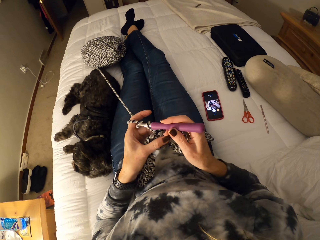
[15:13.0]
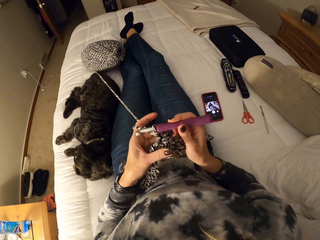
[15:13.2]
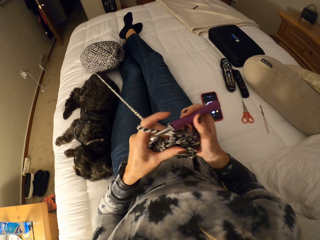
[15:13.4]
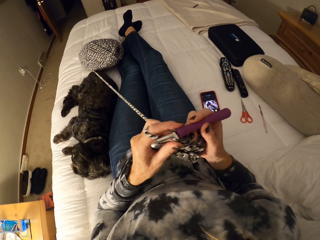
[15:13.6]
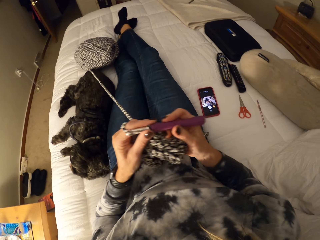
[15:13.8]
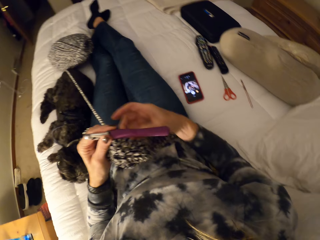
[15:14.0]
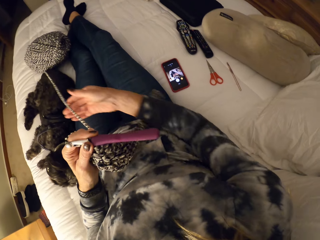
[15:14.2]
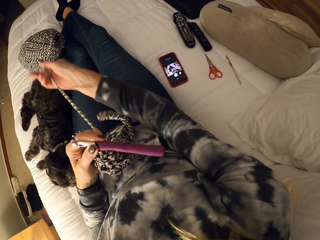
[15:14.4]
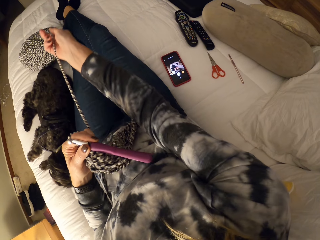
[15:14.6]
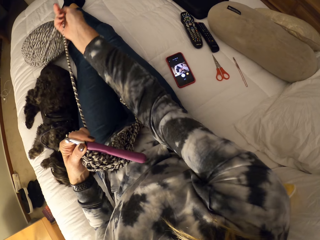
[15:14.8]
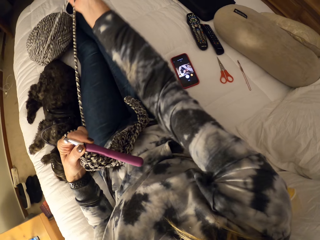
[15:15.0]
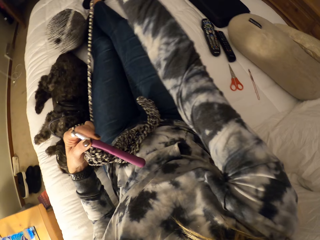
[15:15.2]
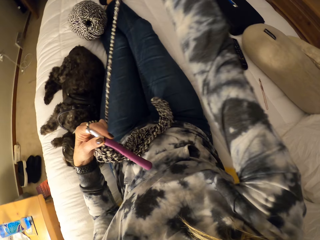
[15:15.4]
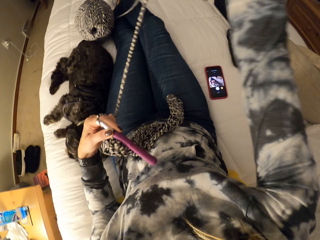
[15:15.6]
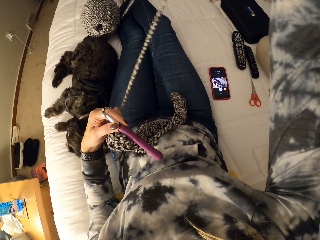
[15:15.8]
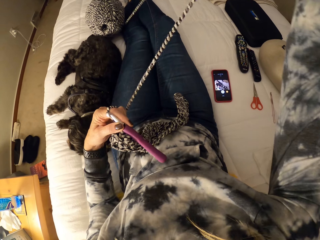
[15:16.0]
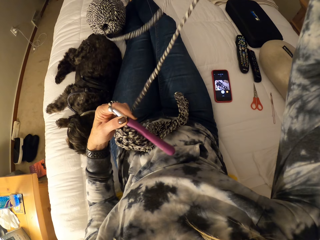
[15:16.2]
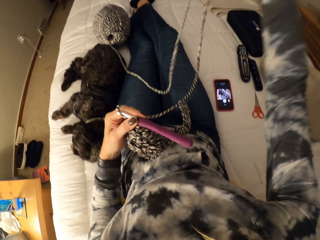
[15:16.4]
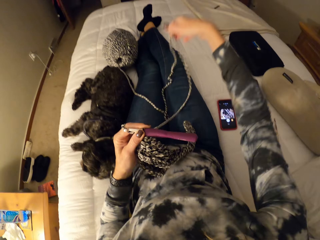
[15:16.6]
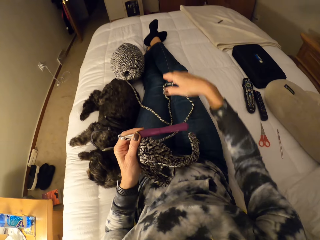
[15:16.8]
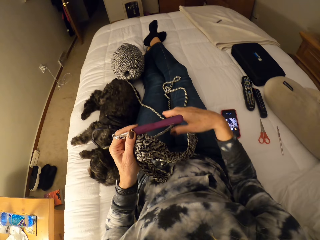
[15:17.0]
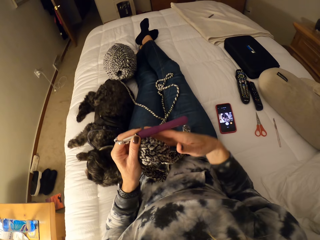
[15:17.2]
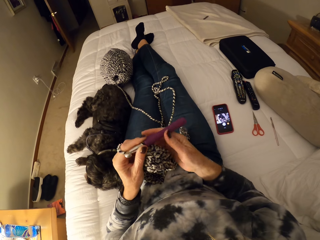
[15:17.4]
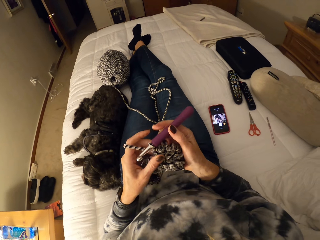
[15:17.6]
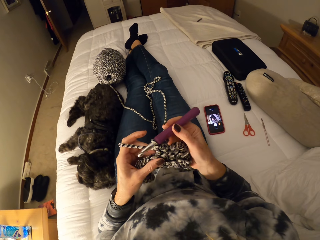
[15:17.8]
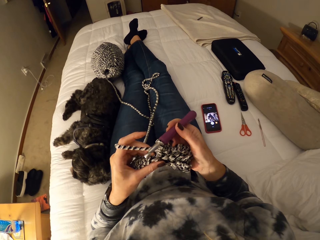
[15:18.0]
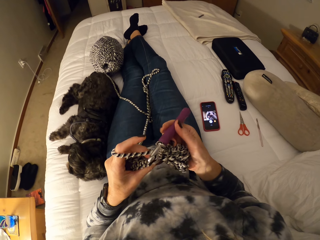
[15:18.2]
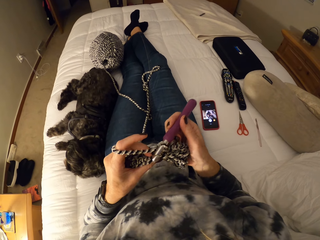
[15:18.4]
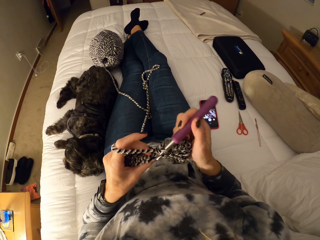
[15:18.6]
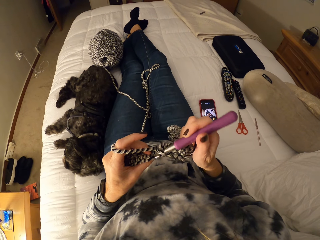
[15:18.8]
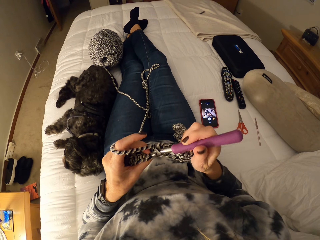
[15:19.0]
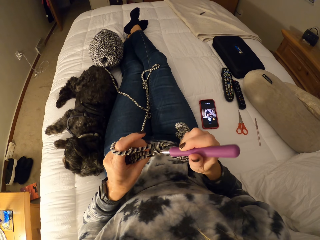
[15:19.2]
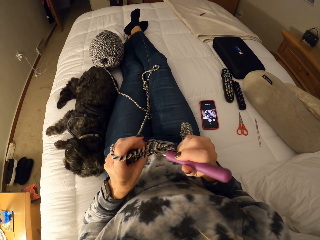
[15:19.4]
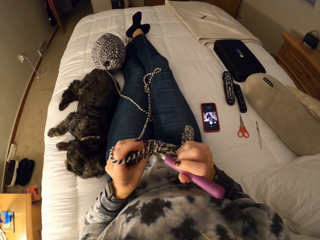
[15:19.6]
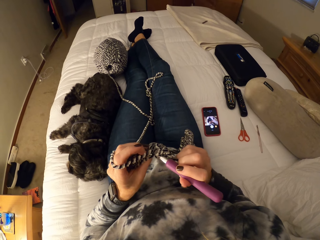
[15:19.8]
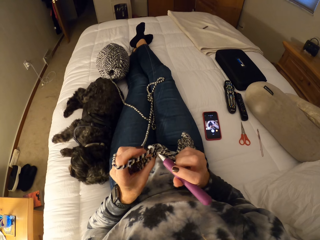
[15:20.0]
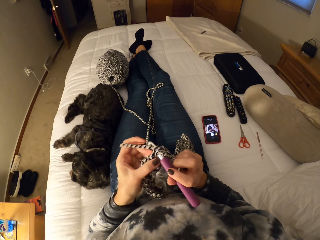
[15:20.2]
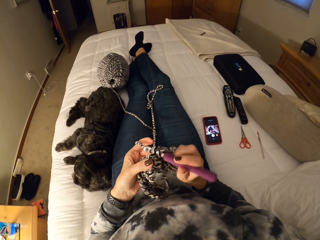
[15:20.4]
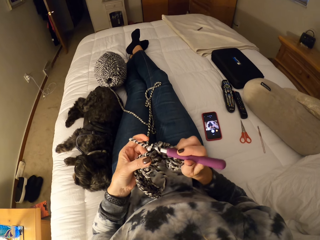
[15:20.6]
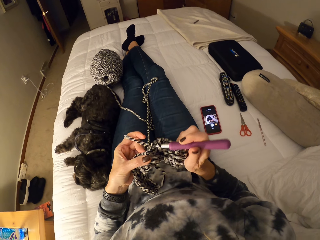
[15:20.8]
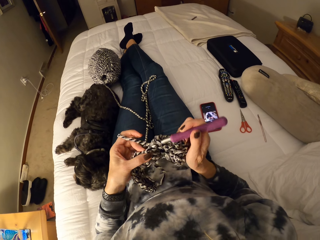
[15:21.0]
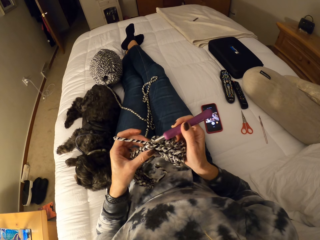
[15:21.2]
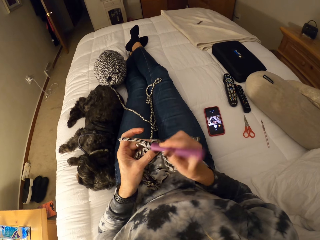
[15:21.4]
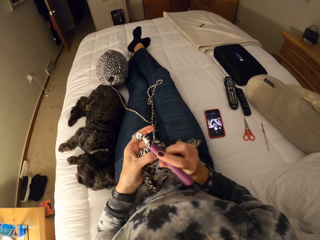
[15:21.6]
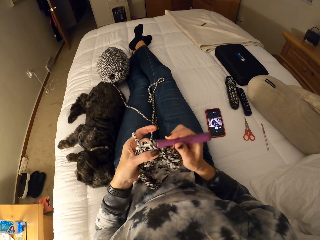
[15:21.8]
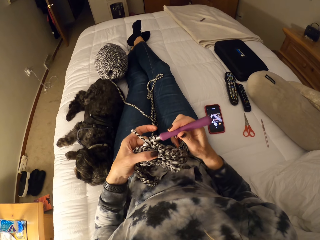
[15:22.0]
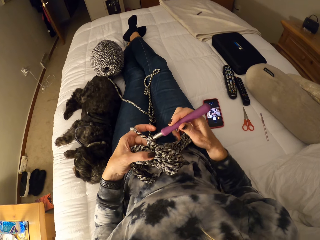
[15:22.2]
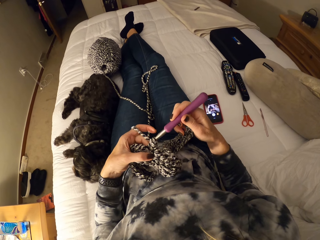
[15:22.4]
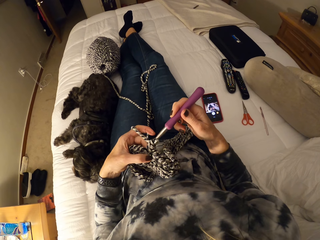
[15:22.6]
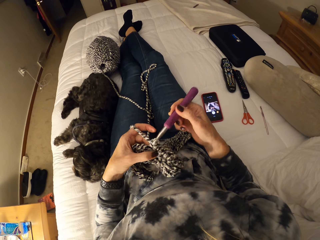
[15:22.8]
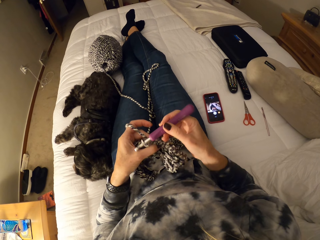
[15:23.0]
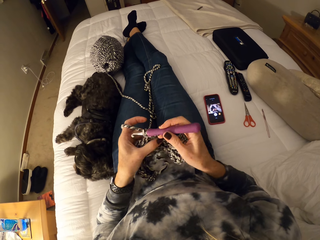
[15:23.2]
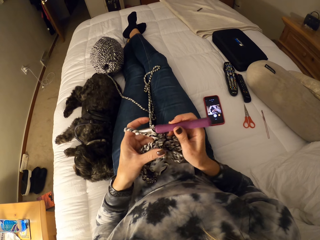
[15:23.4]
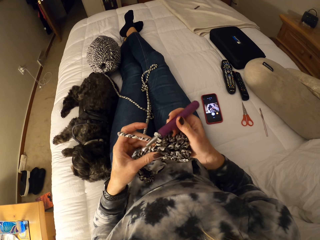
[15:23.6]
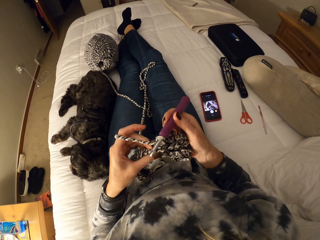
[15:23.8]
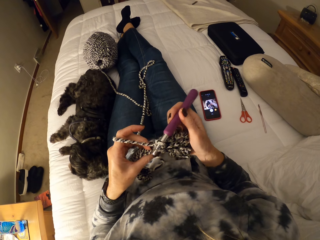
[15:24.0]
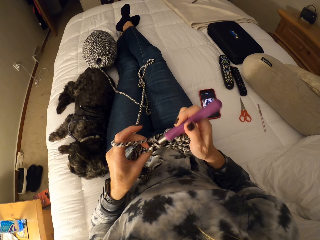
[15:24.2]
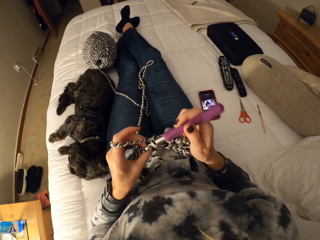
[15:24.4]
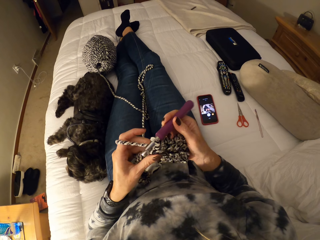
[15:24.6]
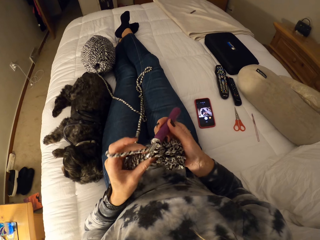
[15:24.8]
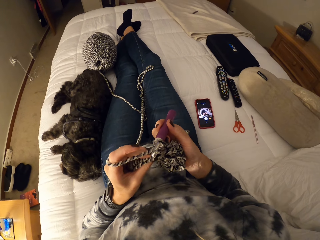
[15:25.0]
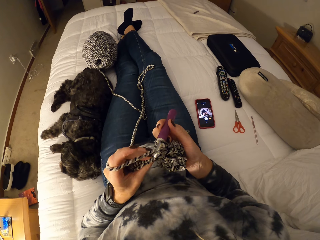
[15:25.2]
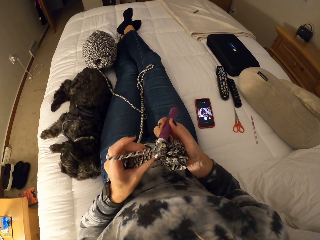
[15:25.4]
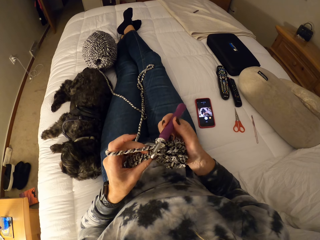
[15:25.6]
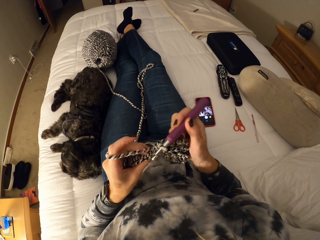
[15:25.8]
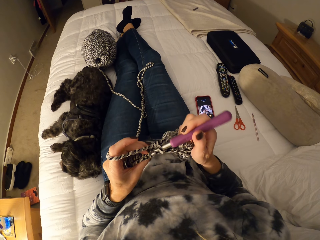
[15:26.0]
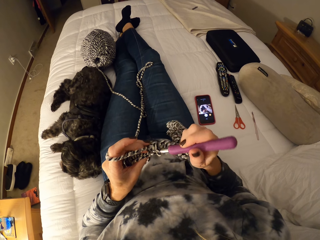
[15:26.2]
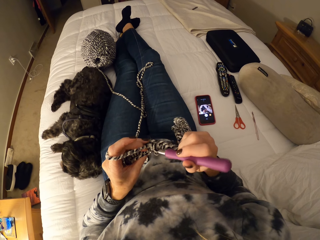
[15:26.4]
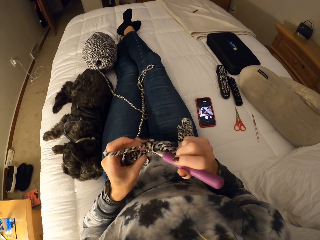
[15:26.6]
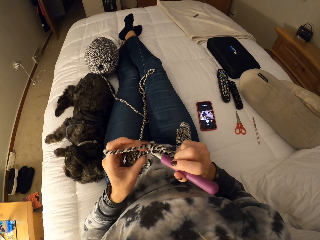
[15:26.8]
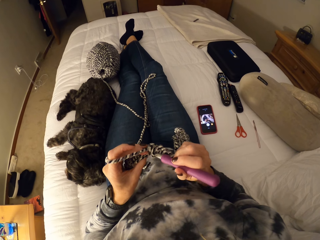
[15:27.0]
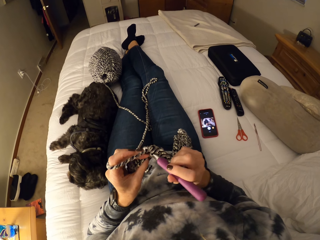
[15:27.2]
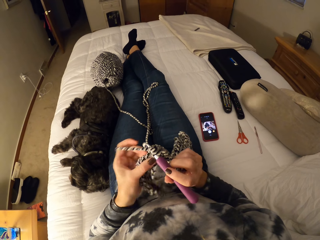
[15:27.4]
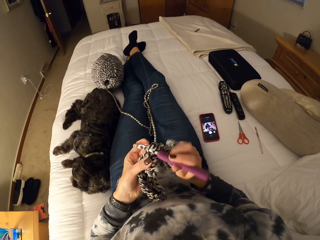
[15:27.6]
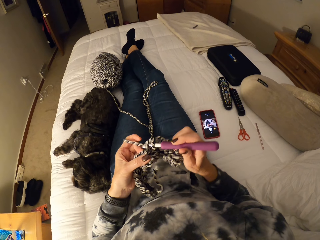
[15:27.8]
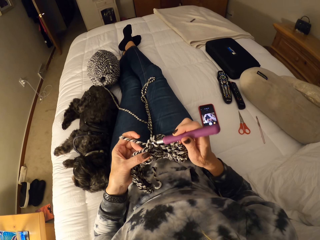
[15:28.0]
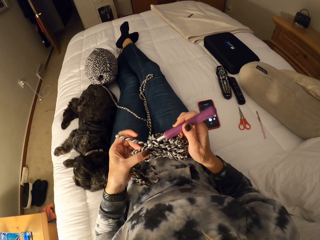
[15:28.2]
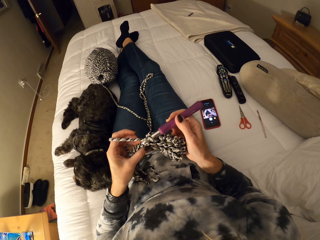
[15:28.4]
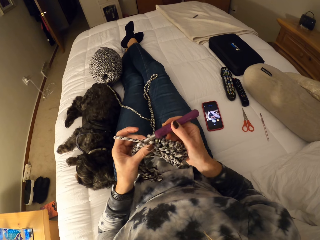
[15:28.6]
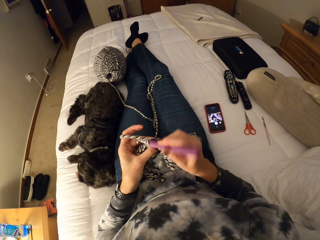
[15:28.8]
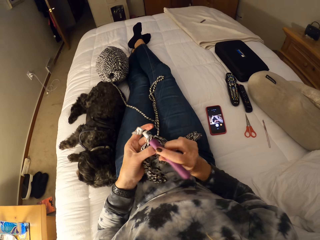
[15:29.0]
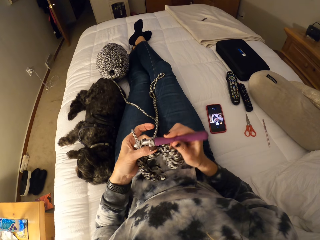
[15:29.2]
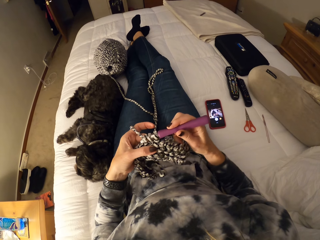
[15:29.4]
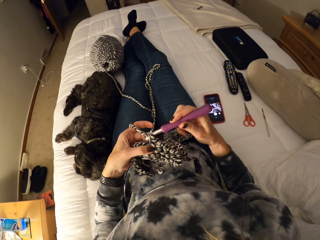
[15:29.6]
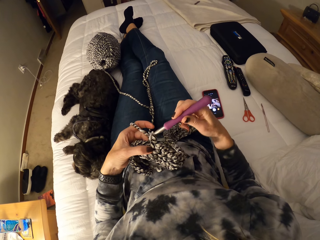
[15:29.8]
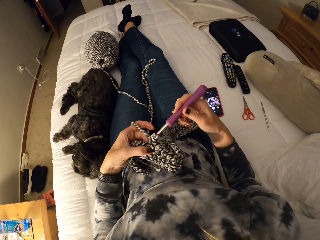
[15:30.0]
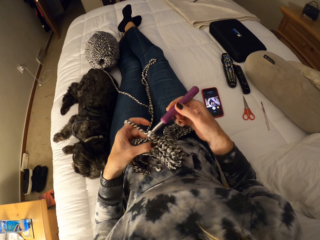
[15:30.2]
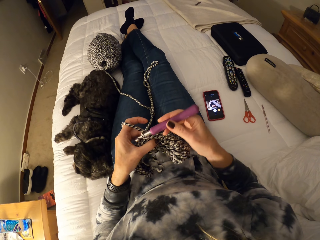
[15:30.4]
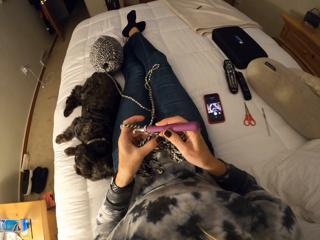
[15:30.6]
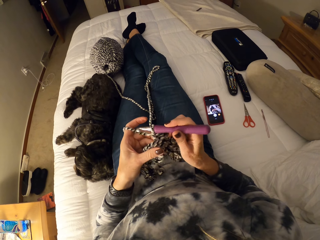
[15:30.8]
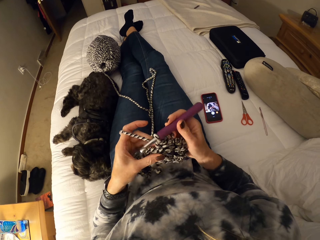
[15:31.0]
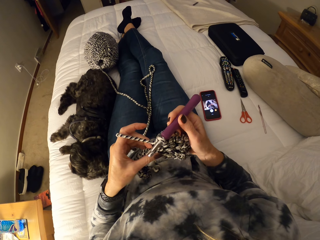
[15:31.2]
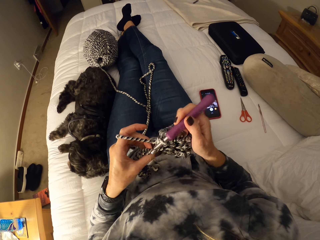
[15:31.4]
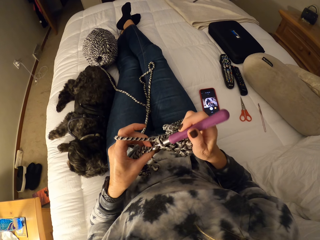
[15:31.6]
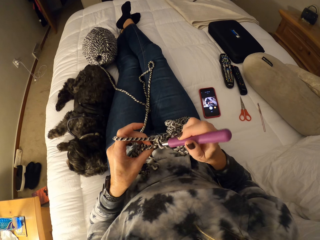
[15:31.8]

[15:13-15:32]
The camera wearer holds the crochet hook with her left hand. She unwinds the yarn with her right hand. She holds the knit needle. She continues crocheting the yarn. She stares at the cloth. She knits with the knit needle.

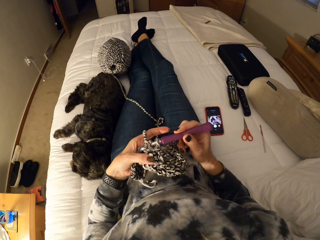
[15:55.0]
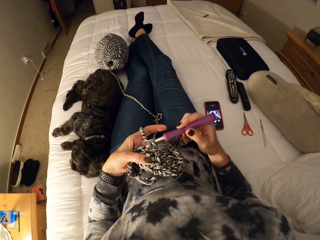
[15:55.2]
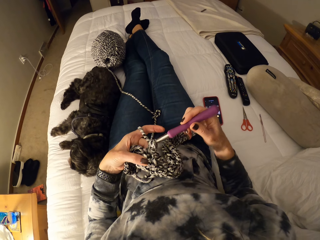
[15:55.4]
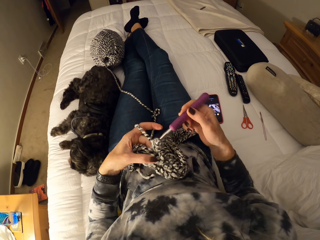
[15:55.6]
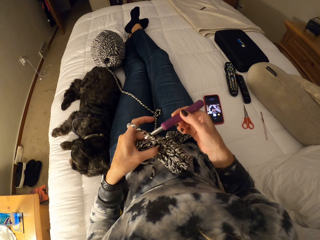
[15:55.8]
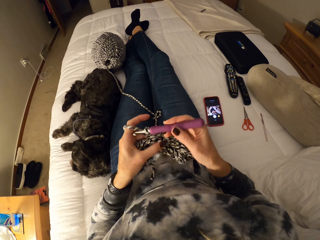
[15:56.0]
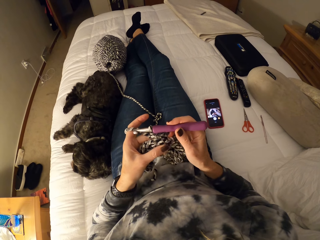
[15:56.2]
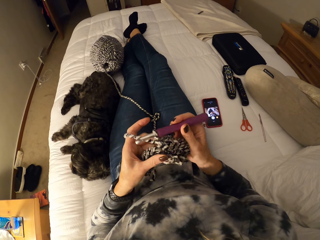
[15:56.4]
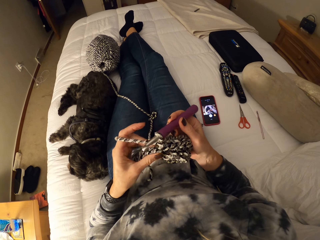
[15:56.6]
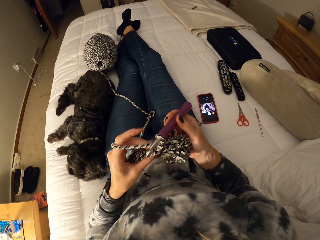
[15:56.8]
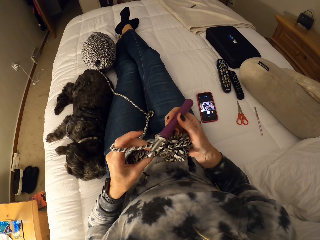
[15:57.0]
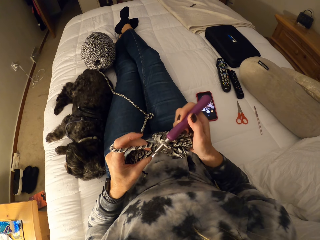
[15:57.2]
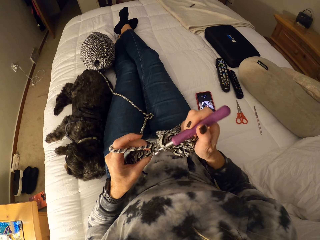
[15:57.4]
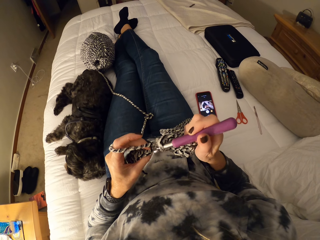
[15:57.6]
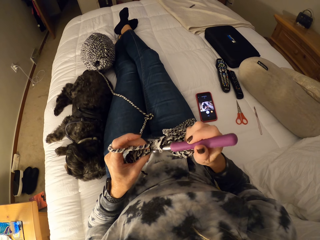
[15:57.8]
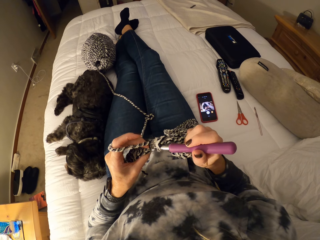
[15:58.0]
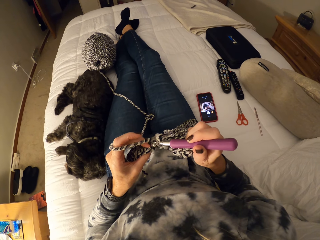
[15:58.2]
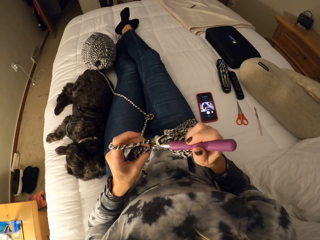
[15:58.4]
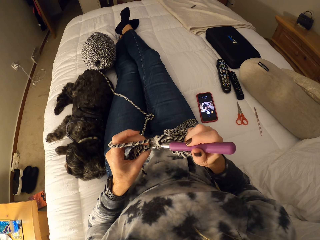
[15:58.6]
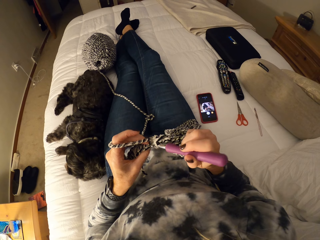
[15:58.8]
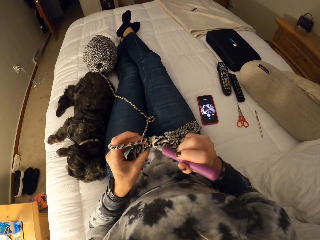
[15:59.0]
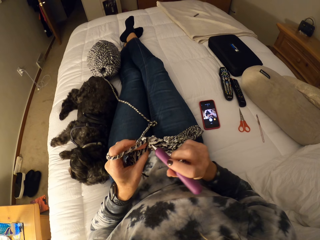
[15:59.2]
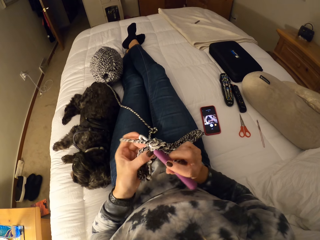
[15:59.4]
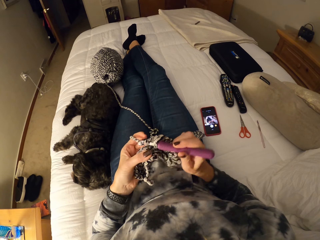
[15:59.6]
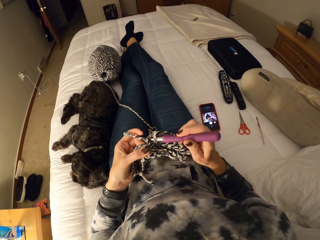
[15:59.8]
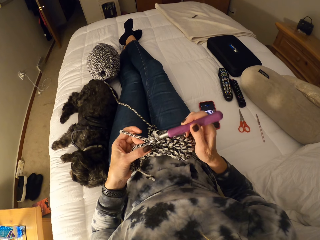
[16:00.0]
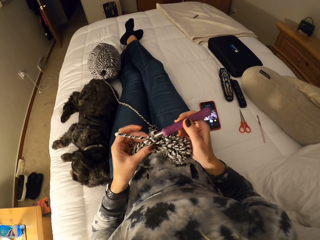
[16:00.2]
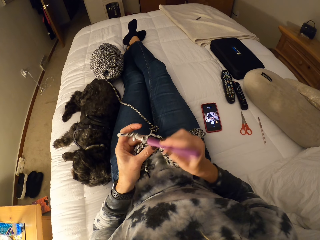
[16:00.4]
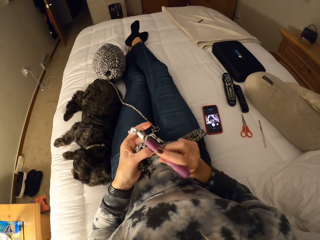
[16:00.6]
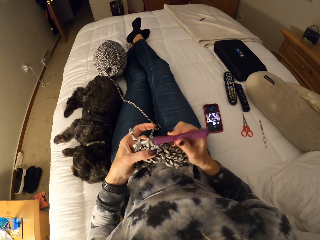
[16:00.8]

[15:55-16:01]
The camera wearer stares at the cloth. They knit with a knit needle.
